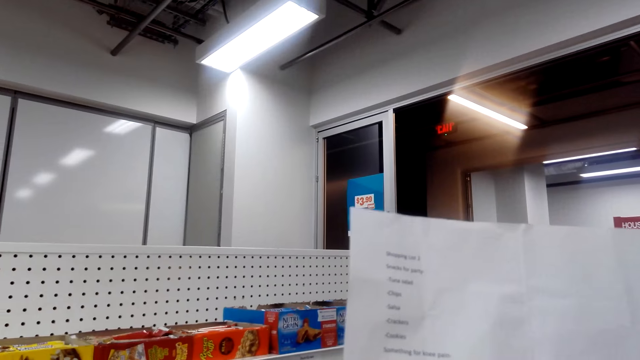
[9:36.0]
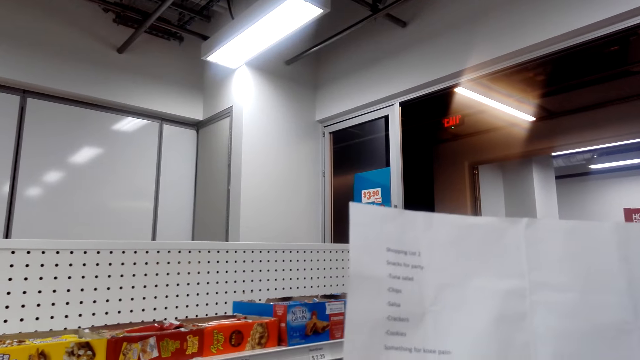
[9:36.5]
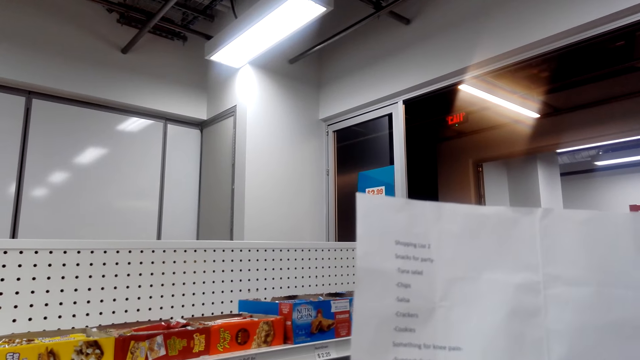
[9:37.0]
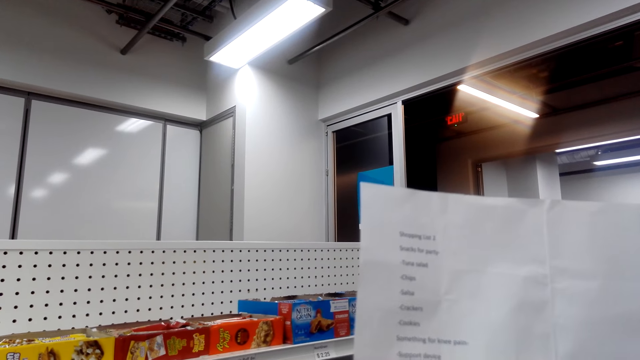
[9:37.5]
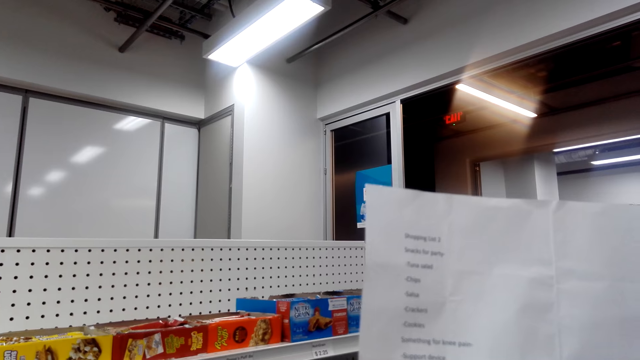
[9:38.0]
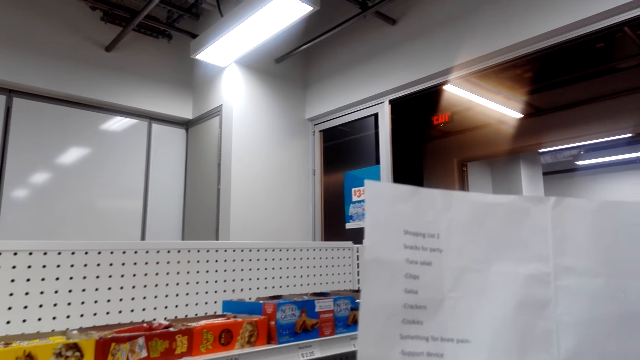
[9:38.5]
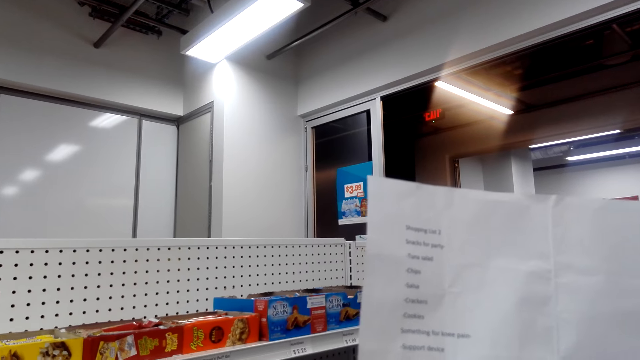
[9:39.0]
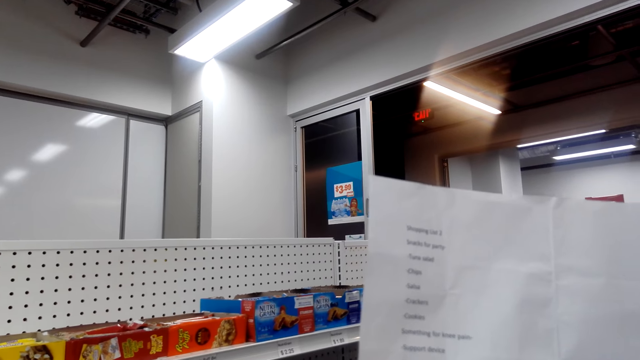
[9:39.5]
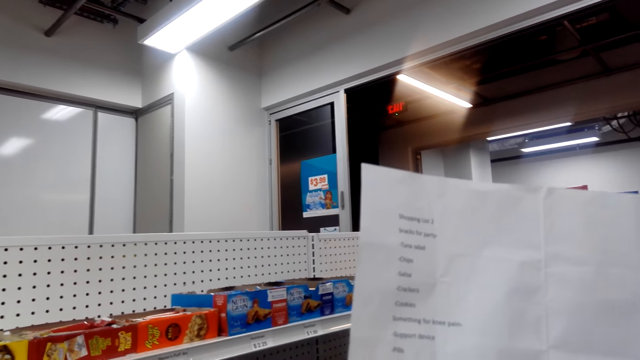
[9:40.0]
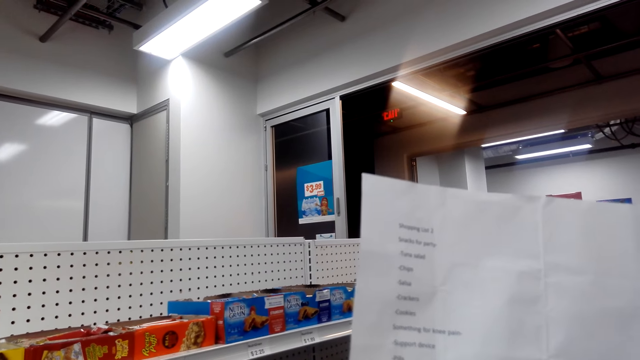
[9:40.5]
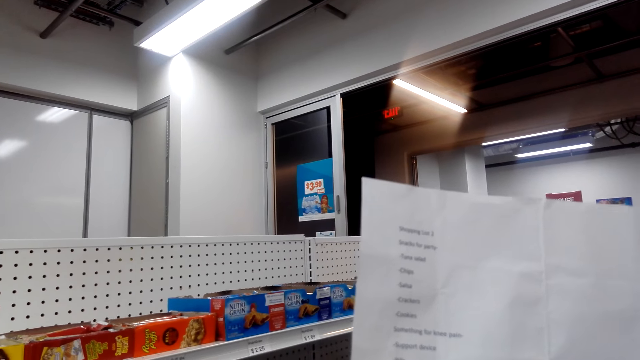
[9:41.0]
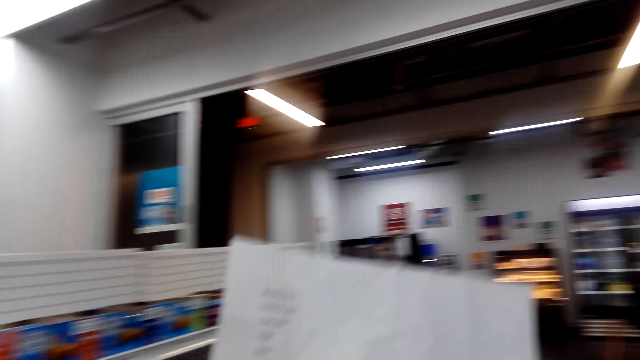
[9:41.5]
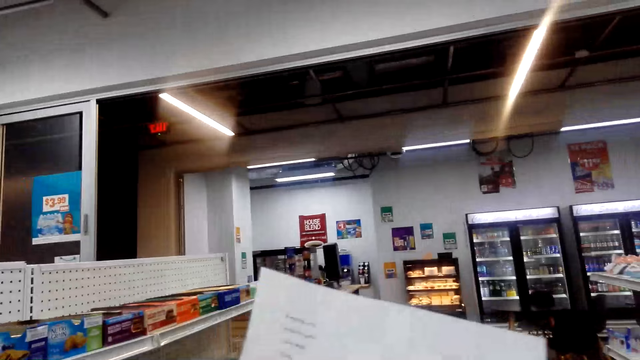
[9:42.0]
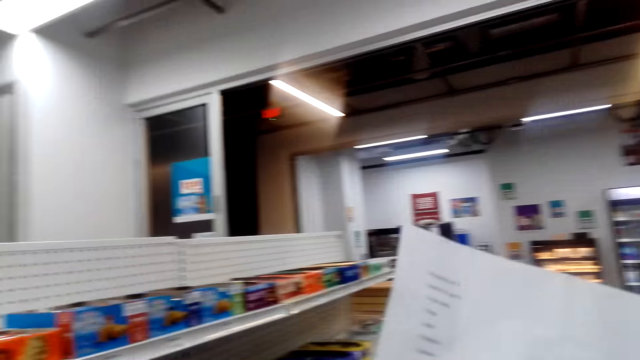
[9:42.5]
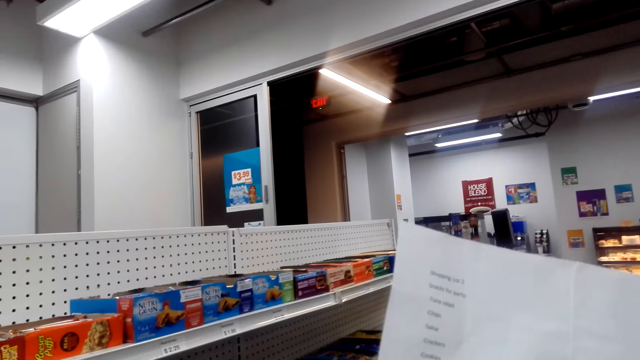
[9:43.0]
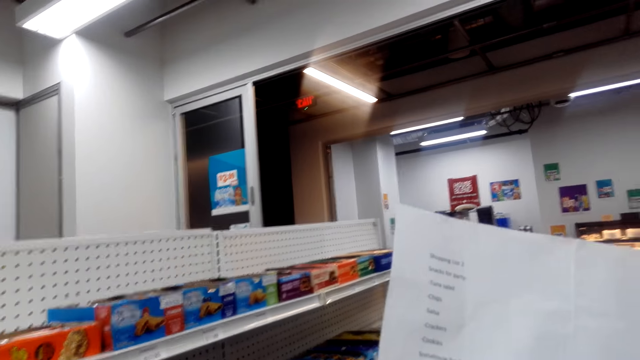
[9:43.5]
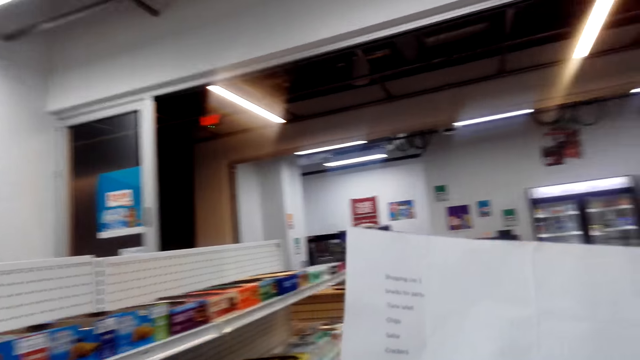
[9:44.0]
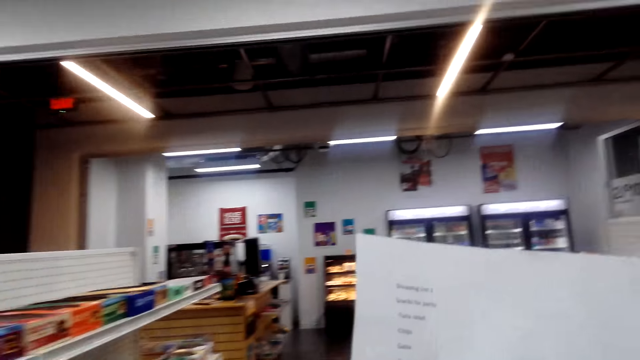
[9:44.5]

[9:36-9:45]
The camera wearer talks reading her list in the paper.

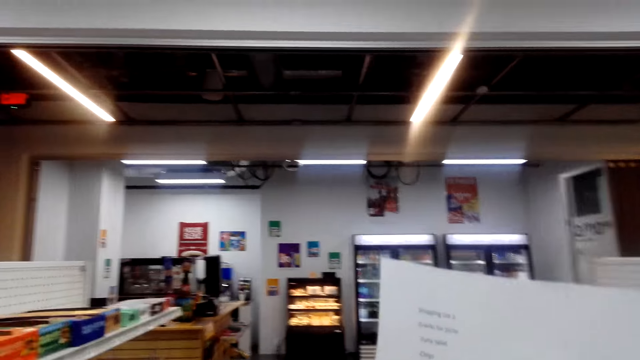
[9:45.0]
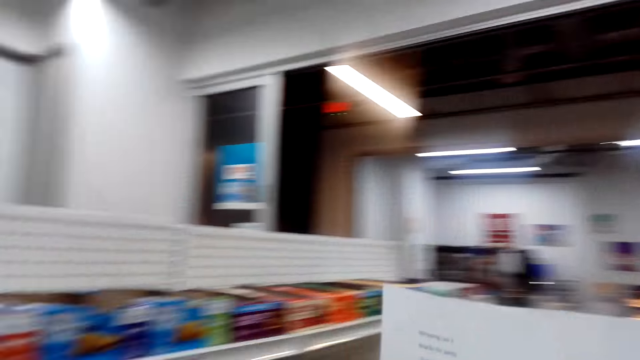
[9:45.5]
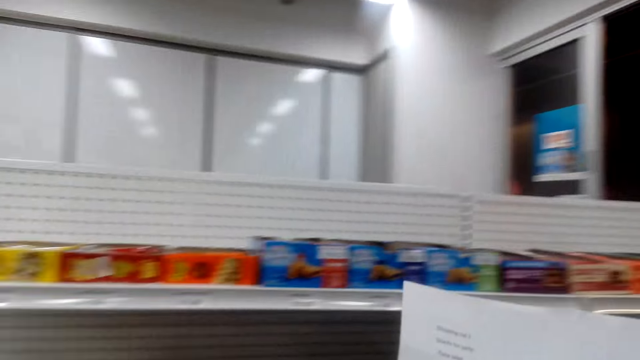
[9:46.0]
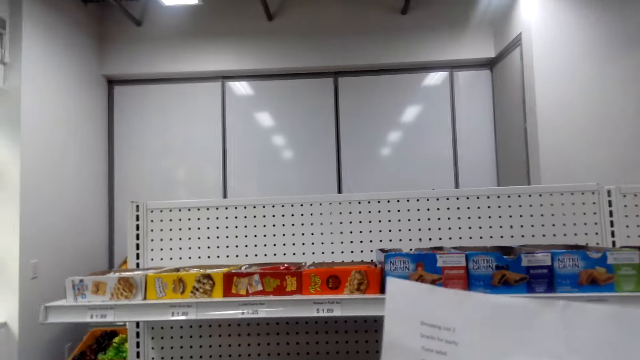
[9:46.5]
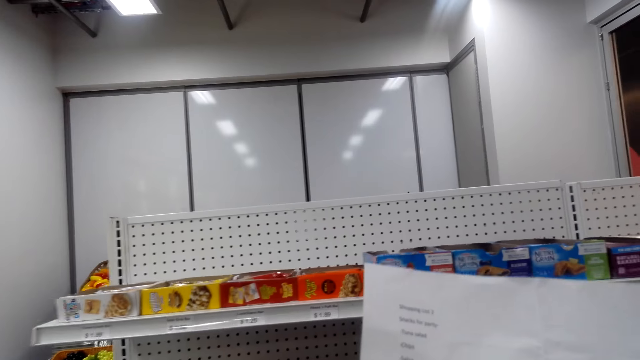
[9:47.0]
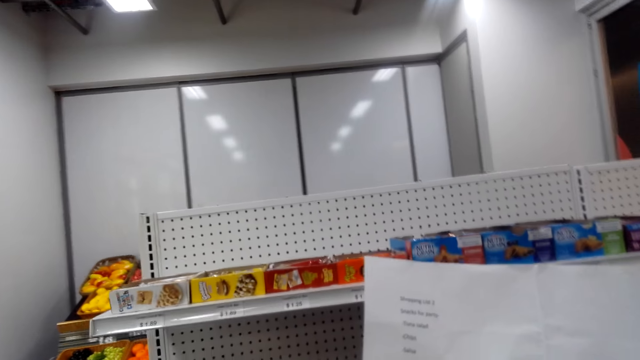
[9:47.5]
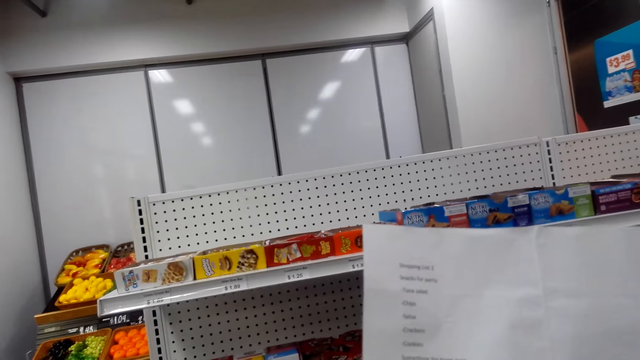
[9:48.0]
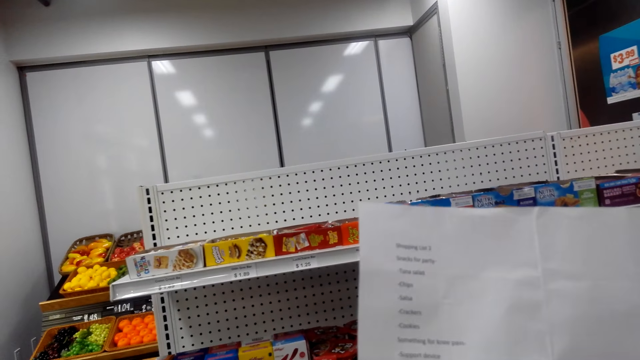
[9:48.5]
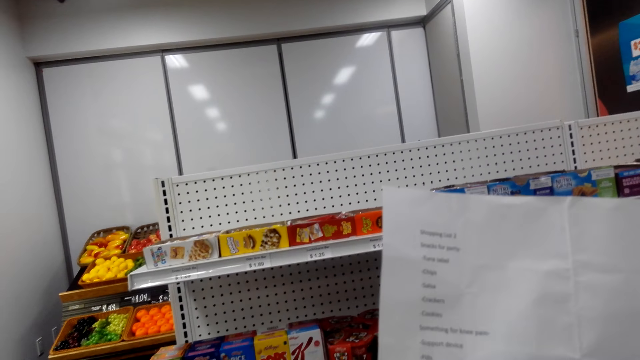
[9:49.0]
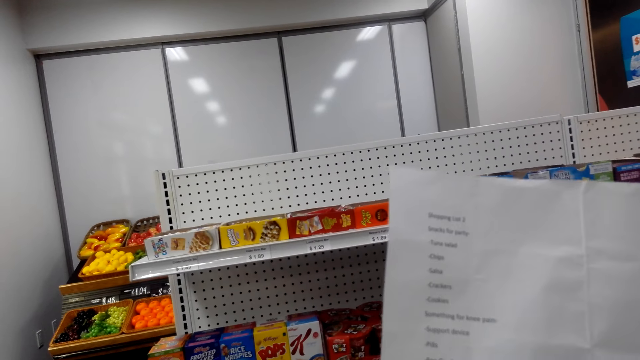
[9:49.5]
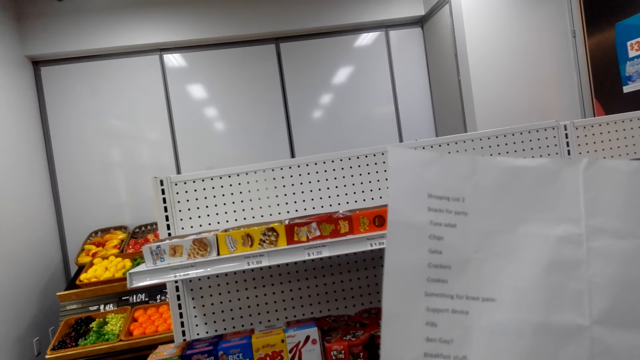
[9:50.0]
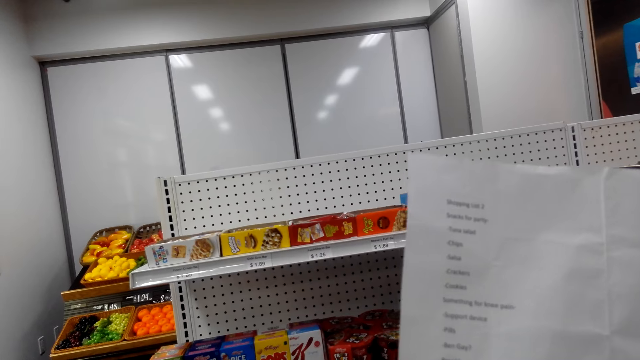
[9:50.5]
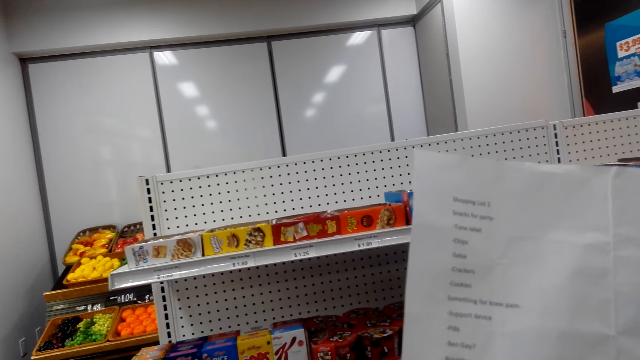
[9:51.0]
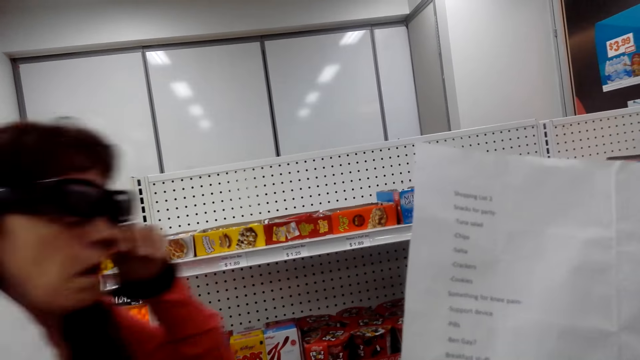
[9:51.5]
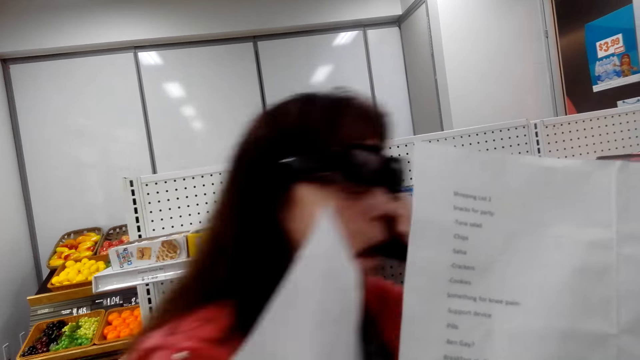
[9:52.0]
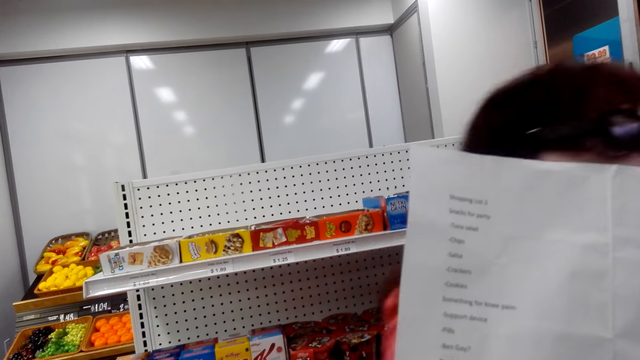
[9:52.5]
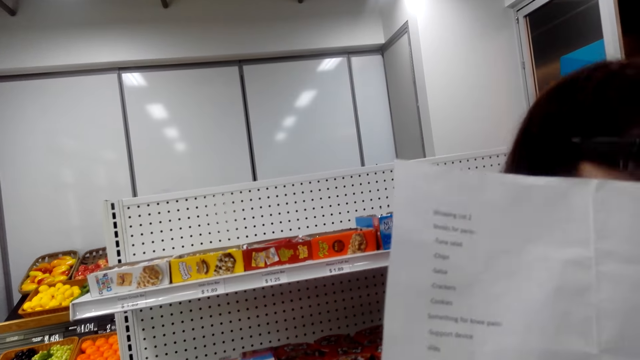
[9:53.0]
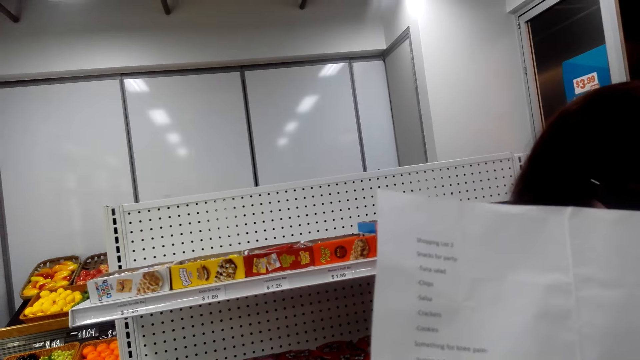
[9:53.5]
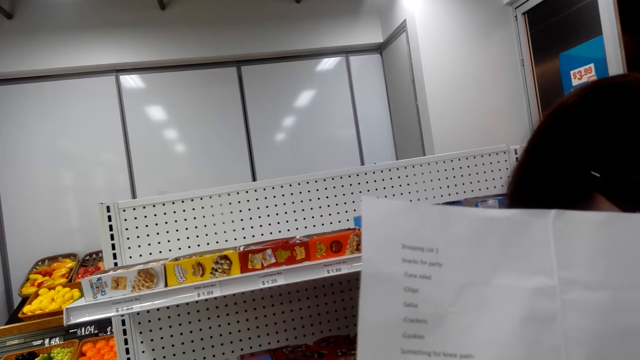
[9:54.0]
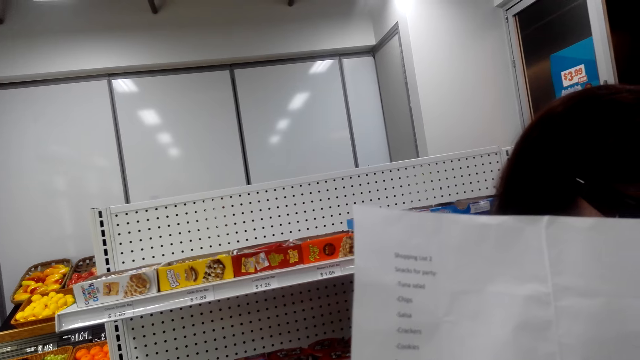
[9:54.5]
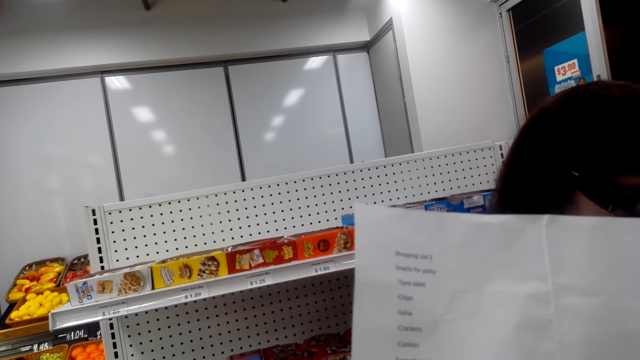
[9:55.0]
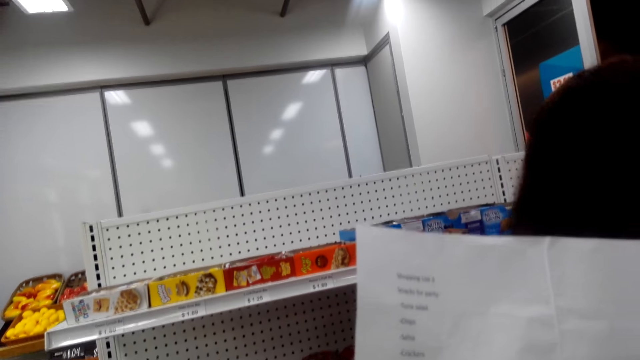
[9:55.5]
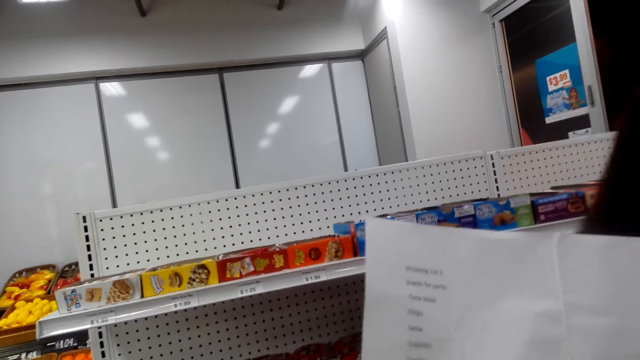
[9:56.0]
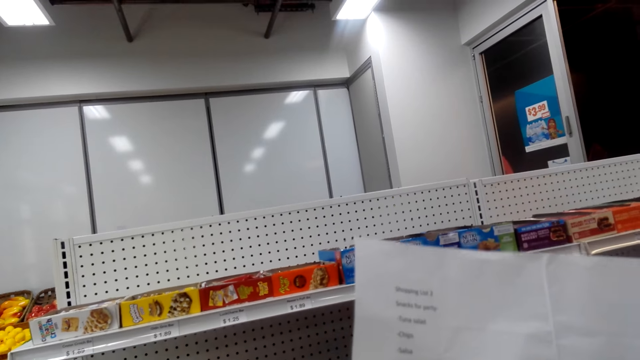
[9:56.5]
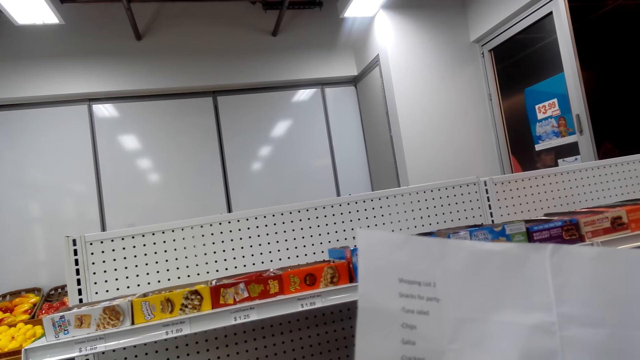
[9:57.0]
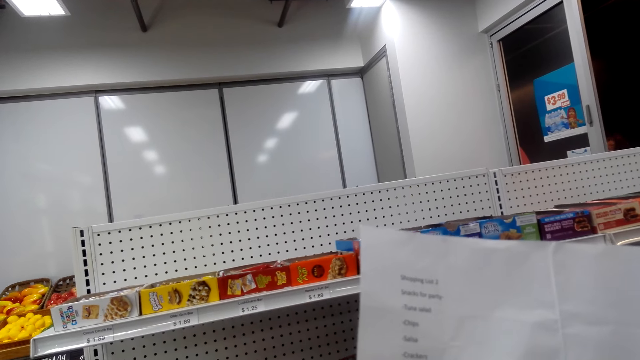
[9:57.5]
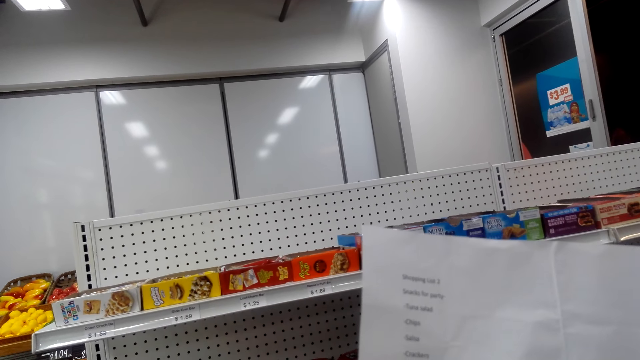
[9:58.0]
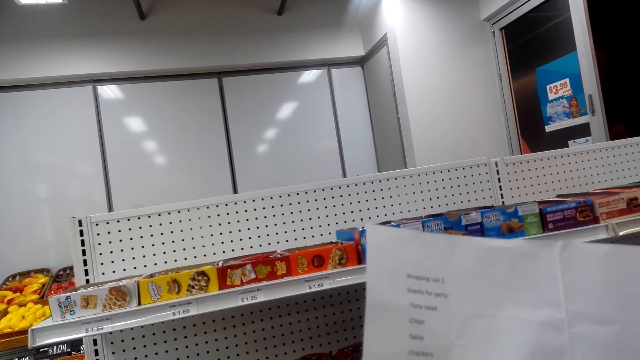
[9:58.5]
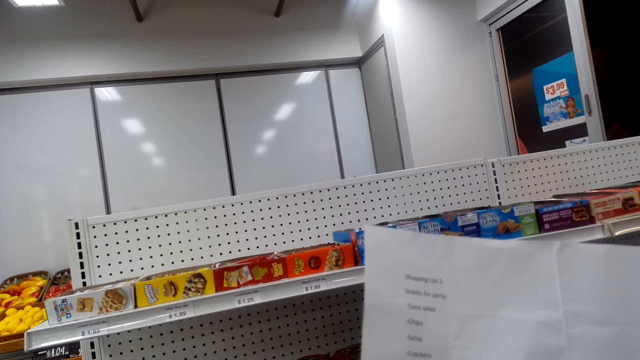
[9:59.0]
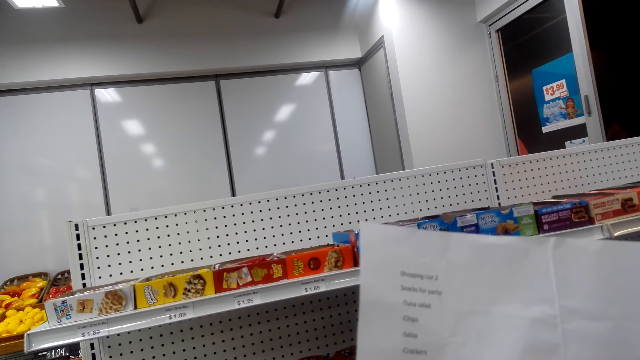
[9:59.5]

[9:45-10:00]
The lady talks. The camera wearer talks reading her list in the paper. The lady walks on the floor. The lady talks.
